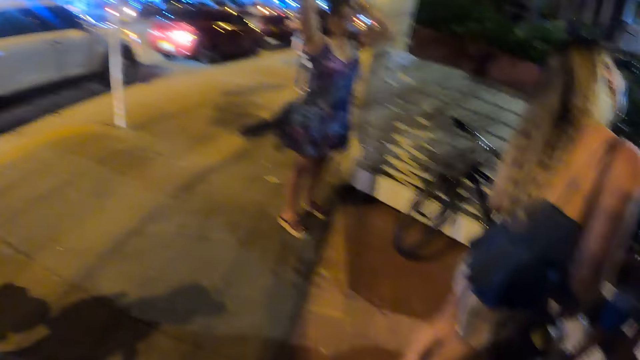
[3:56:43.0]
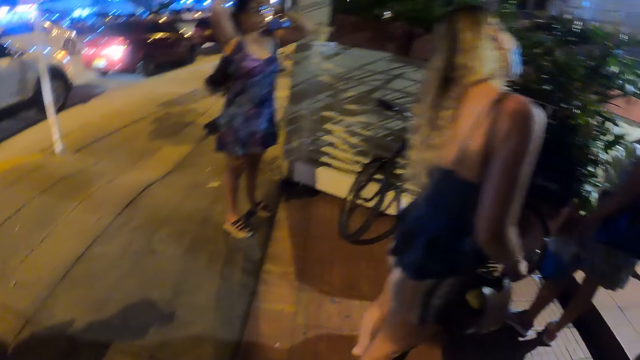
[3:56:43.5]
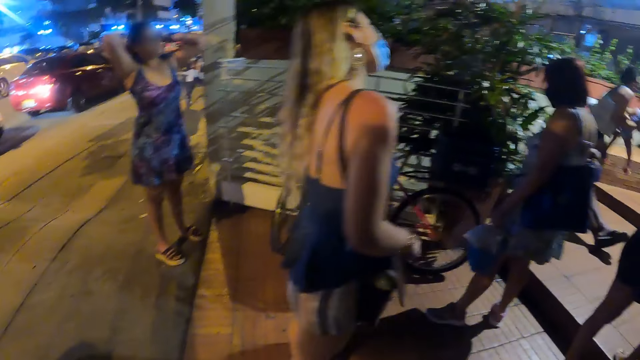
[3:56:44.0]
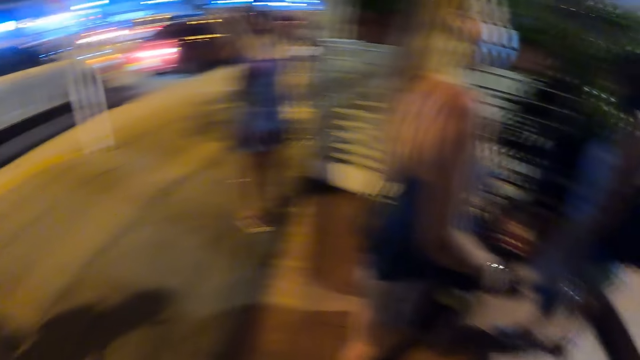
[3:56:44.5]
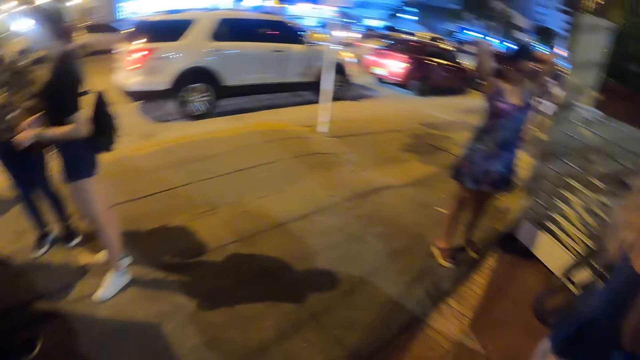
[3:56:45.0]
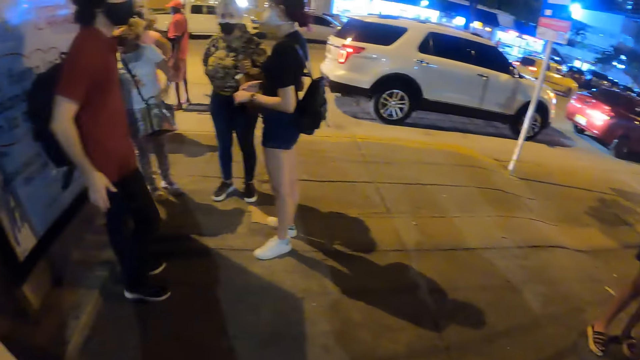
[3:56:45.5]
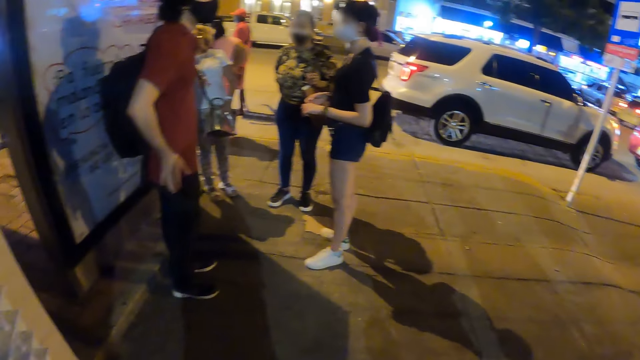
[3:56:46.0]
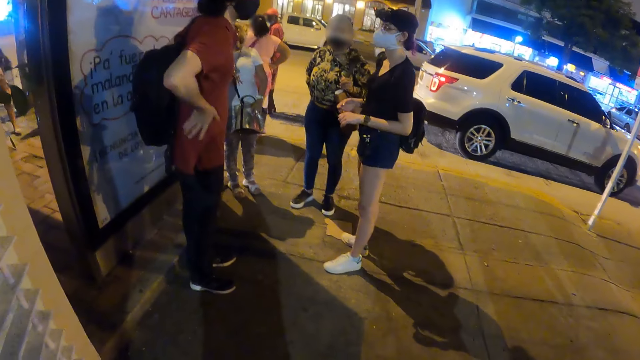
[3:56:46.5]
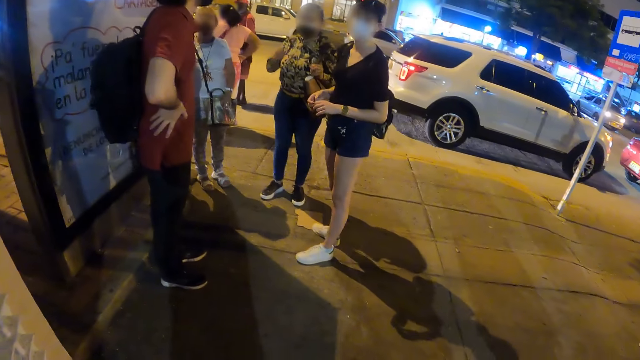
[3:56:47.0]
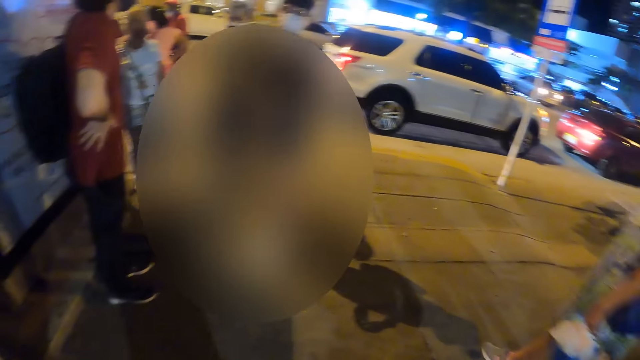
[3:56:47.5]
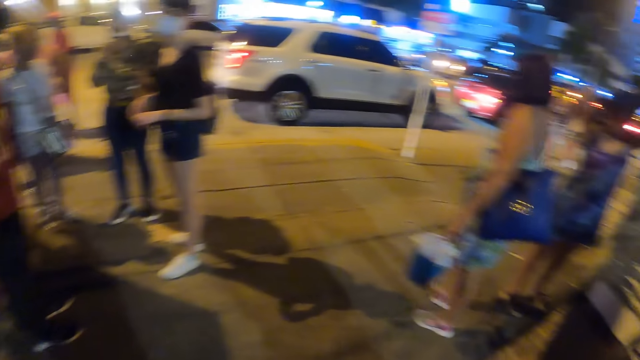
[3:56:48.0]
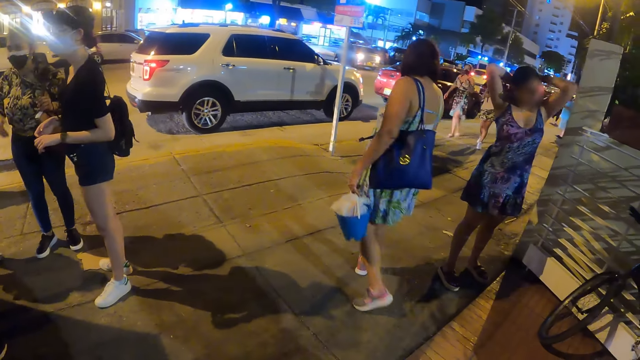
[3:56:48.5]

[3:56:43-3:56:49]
The camera wearer looks around.

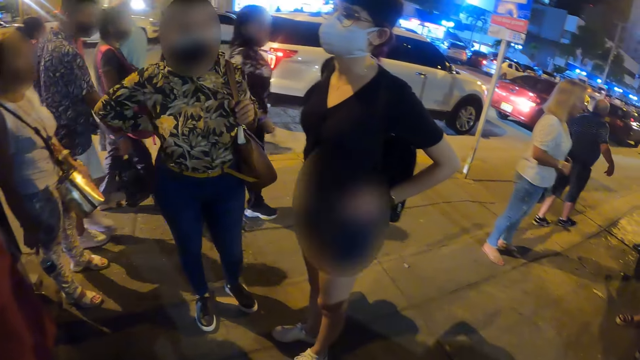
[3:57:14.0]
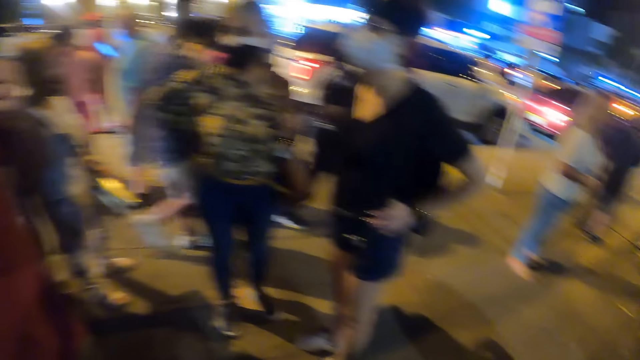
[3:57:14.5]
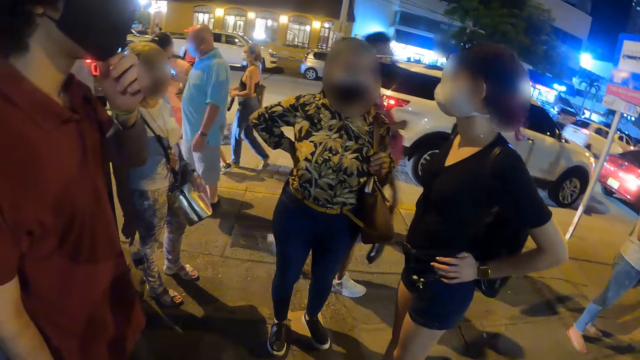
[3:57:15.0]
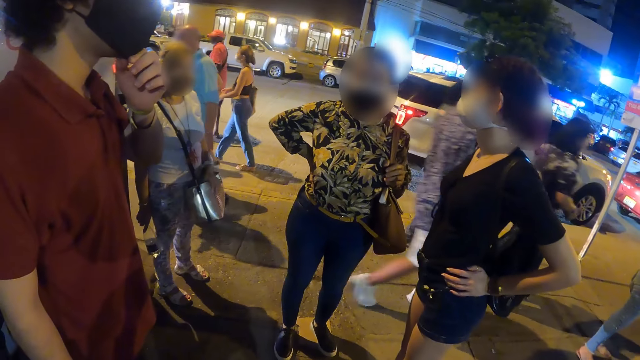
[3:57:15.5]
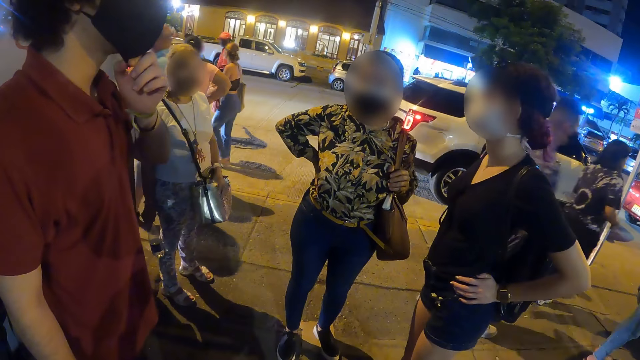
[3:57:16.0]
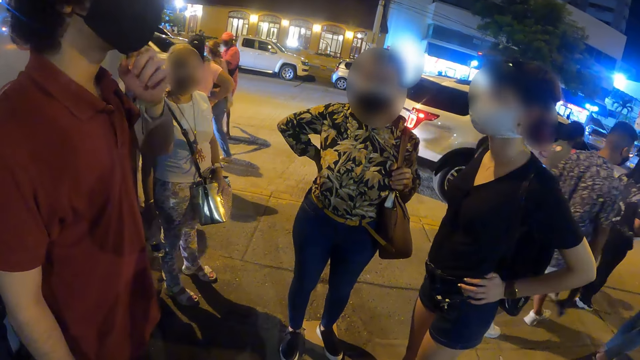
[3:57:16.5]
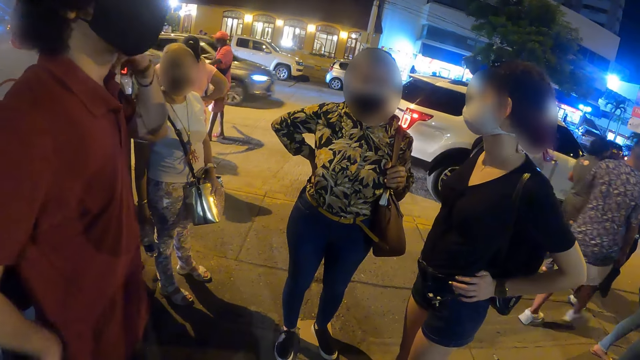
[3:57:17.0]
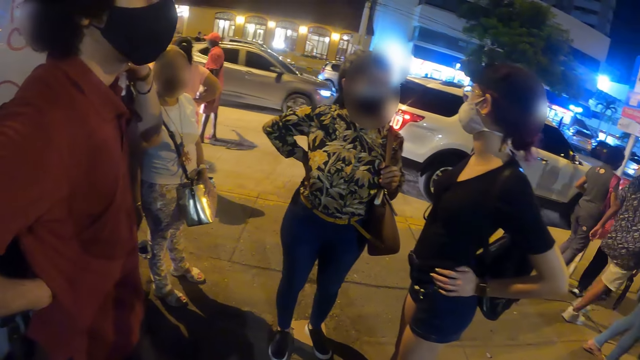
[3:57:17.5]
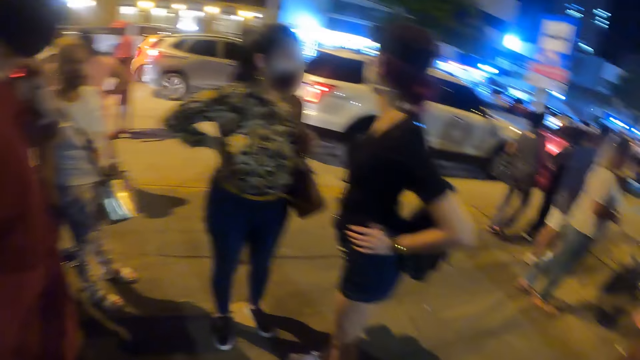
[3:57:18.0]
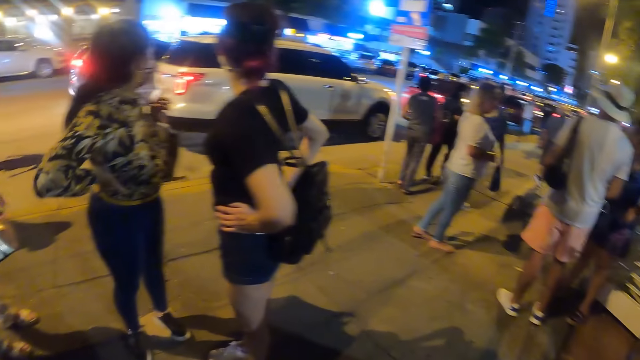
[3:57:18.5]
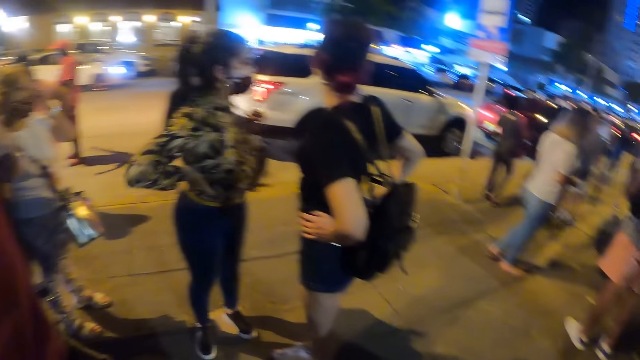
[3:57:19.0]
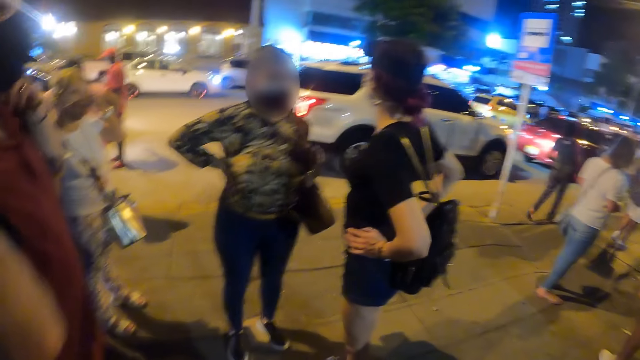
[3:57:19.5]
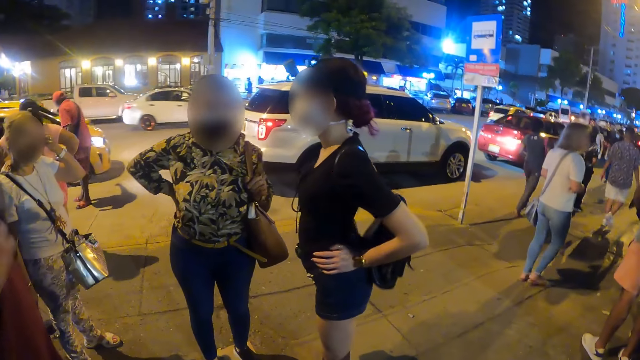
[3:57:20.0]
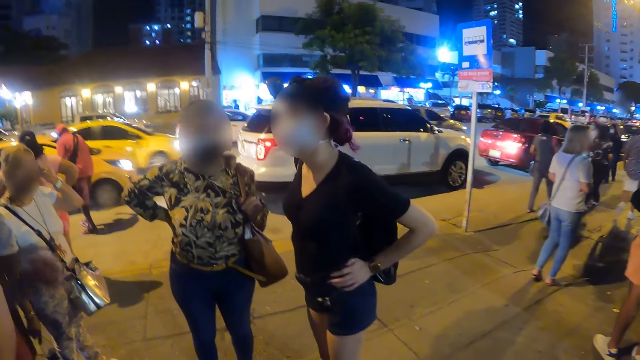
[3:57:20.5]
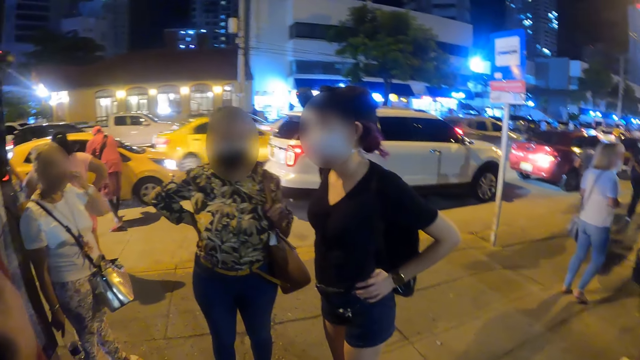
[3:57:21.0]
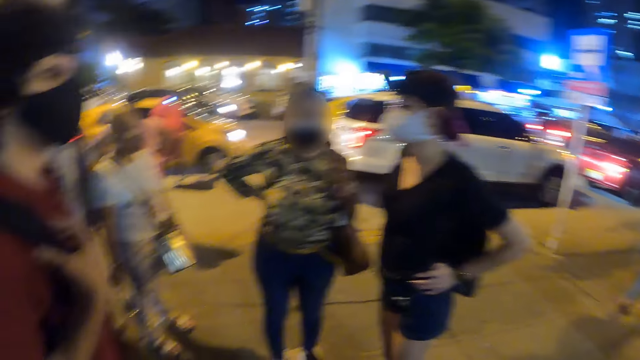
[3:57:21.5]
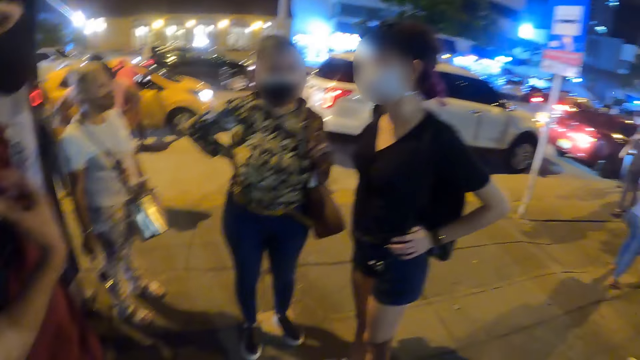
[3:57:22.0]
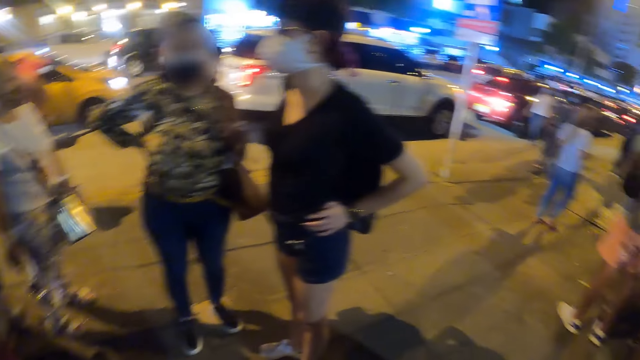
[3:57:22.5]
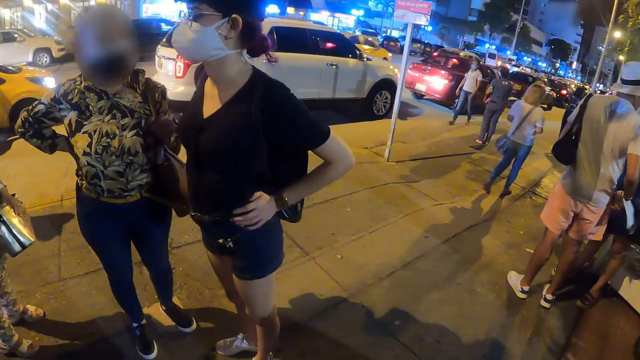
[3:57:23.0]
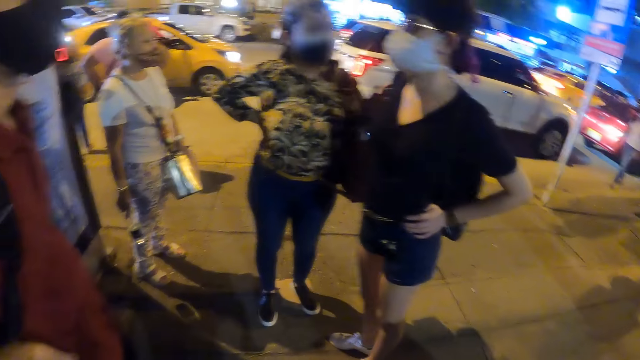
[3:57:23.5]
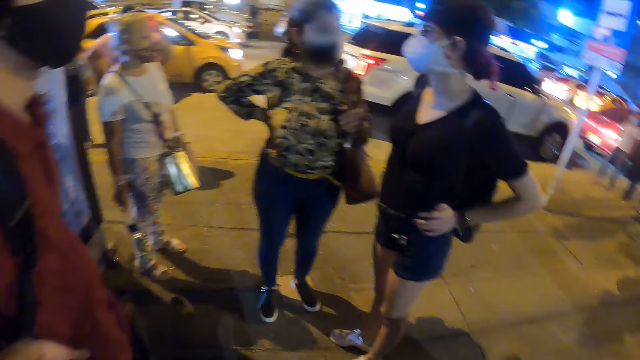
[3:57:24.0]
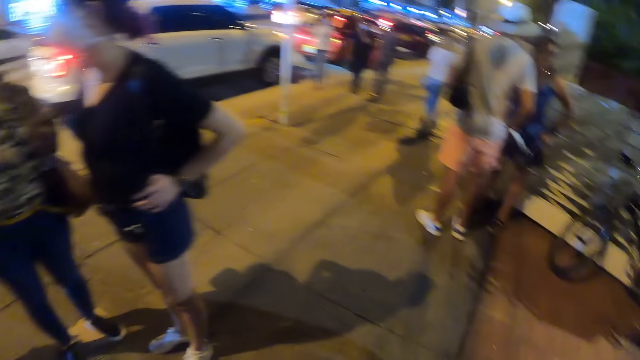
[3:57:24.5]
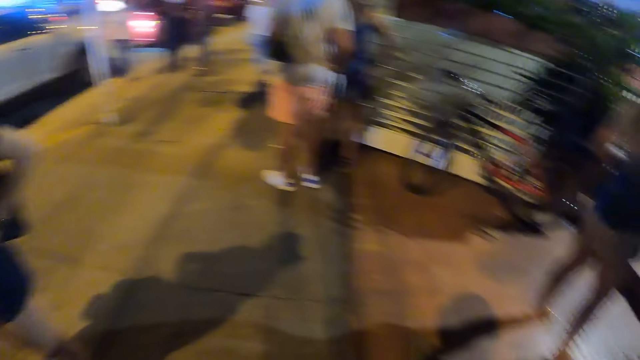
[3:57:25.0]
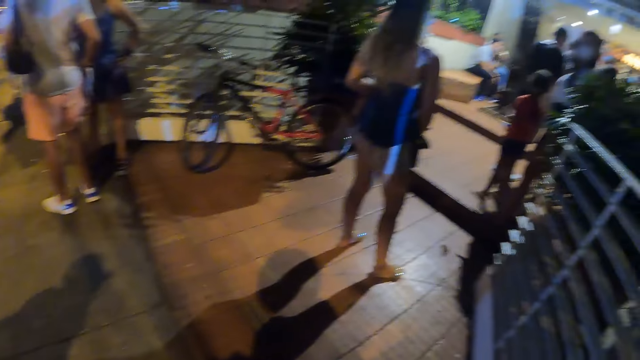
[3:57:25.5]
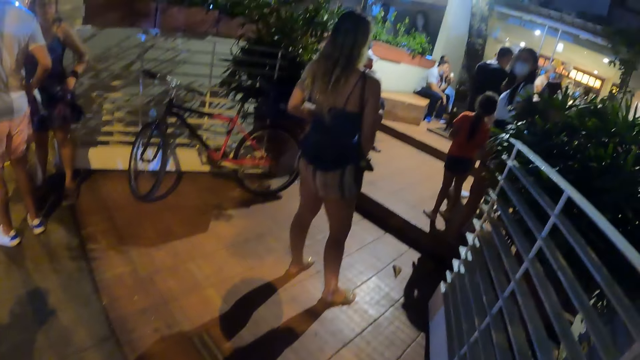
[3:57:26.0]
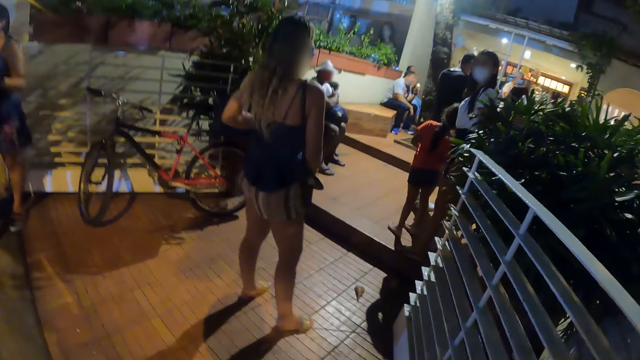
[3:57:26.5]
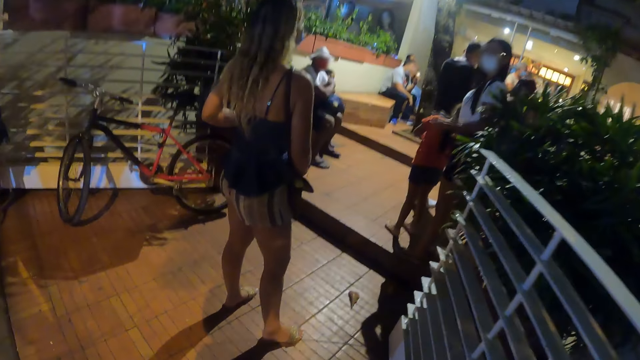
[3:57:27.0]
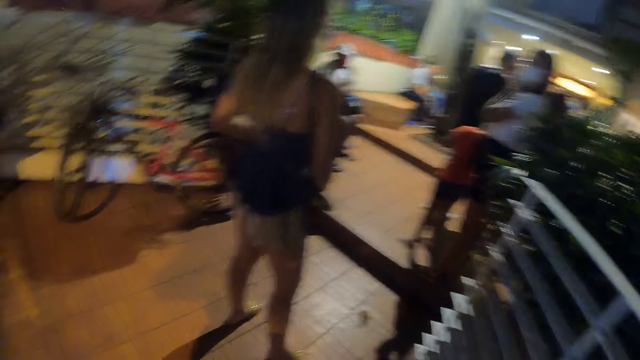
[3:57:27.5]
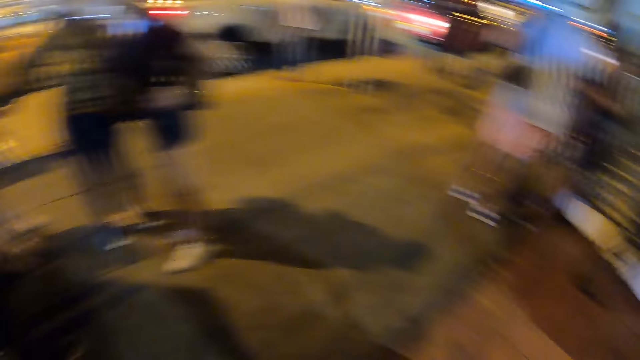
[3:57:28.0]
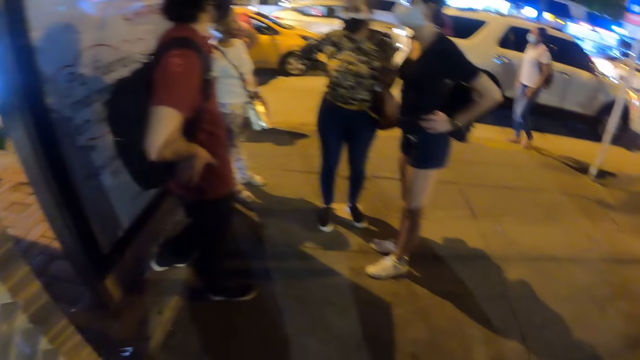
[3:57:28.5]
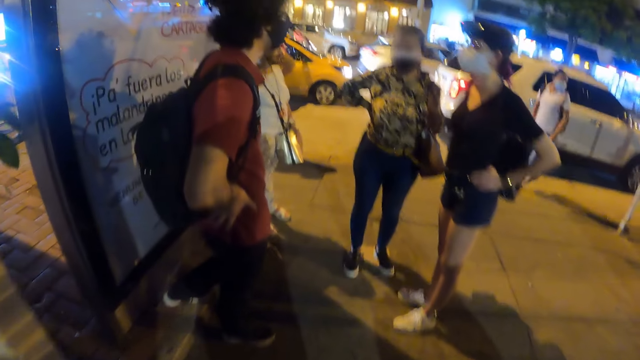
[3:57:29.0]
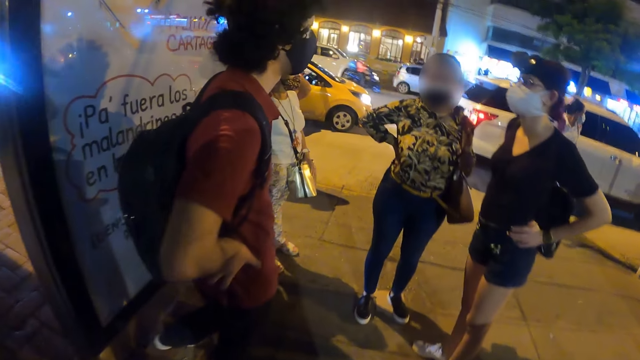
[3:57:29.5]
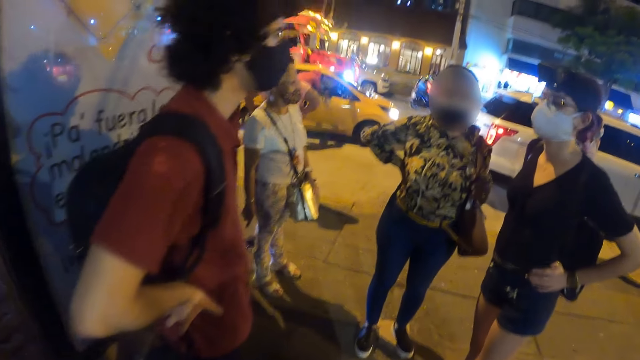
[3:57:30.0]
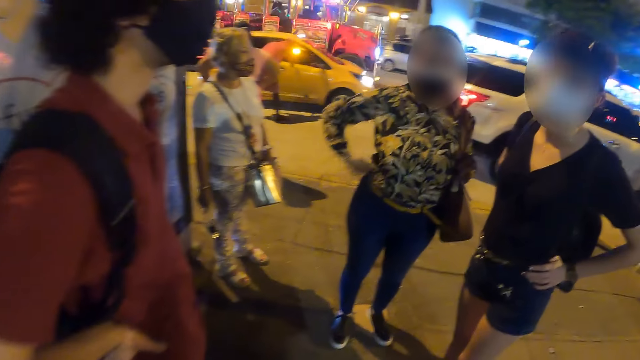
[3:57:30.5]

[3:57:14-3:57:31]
The camera wearer looks at people.
